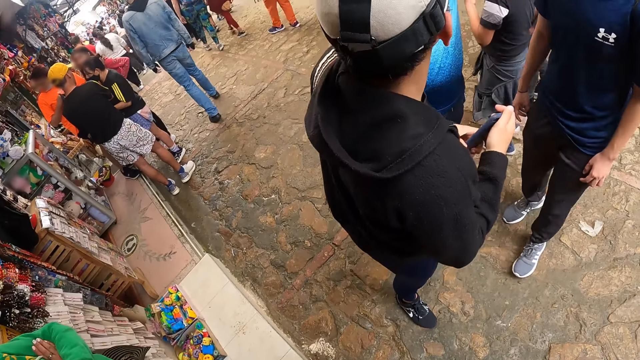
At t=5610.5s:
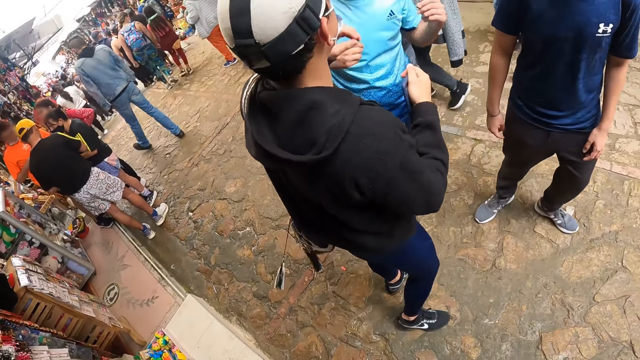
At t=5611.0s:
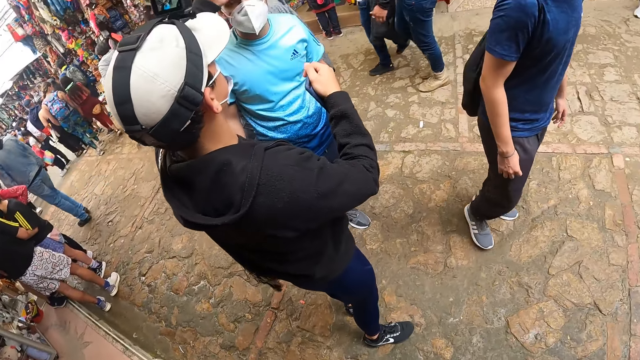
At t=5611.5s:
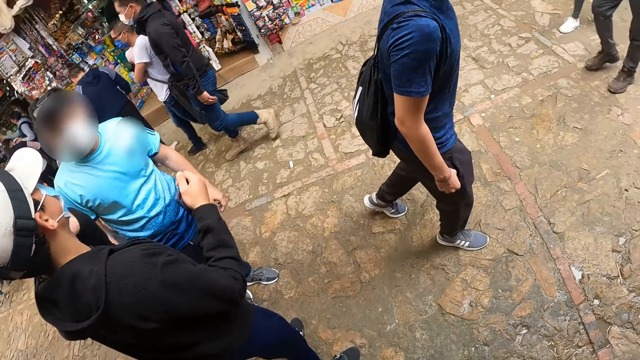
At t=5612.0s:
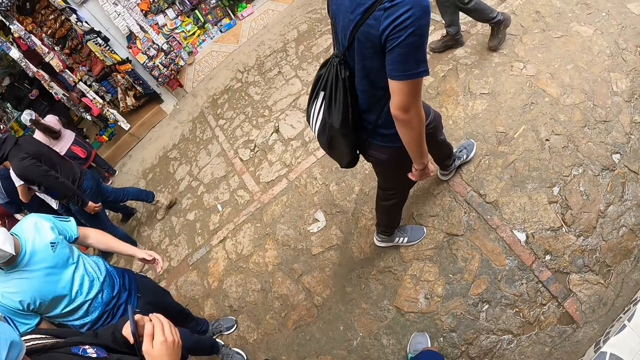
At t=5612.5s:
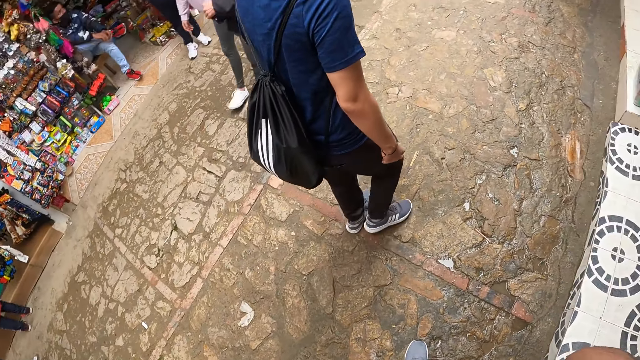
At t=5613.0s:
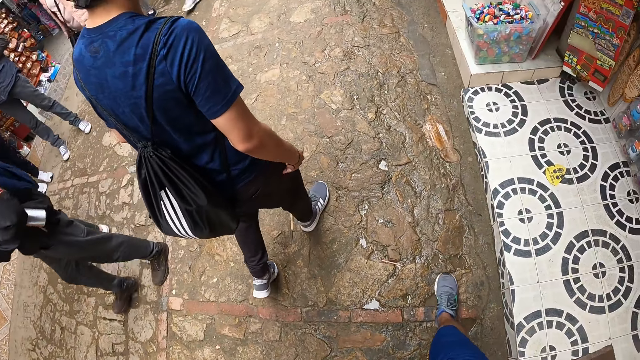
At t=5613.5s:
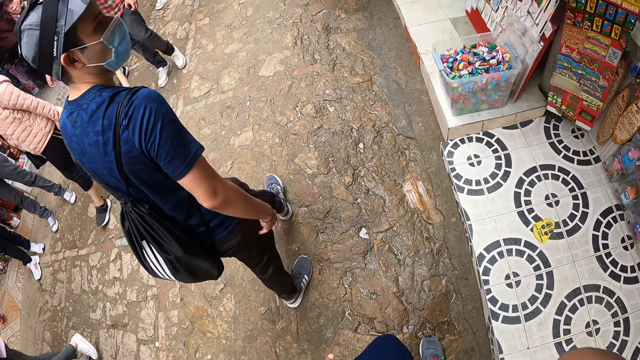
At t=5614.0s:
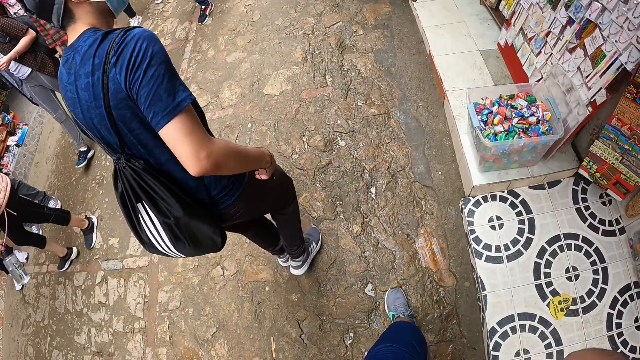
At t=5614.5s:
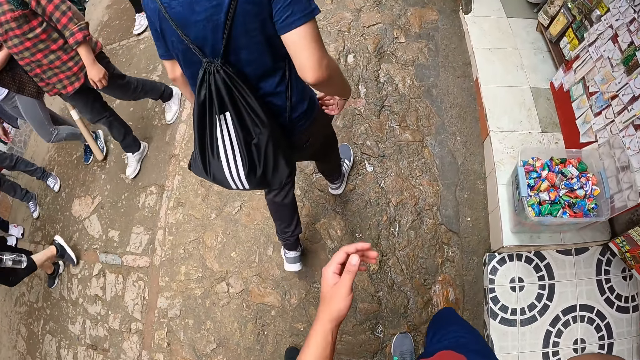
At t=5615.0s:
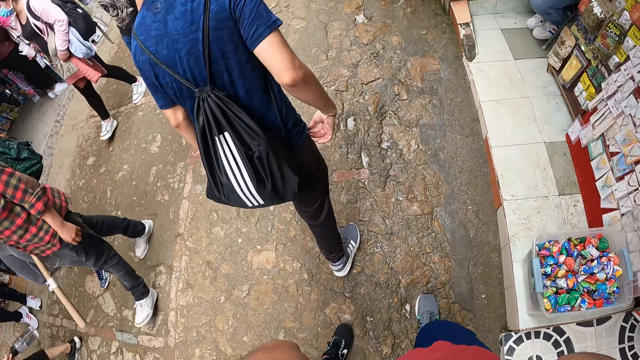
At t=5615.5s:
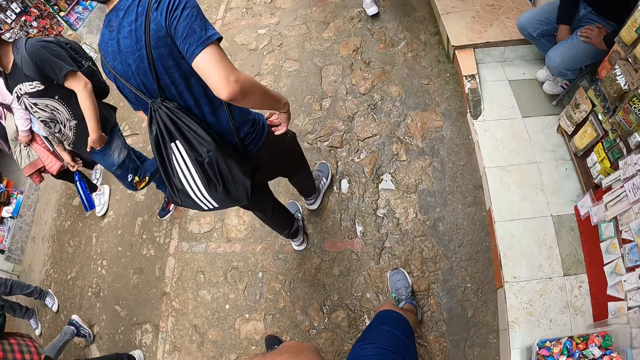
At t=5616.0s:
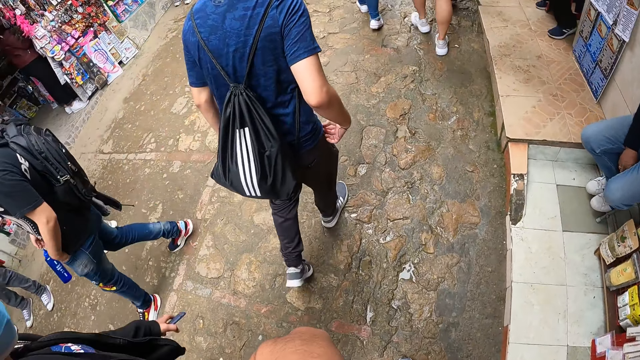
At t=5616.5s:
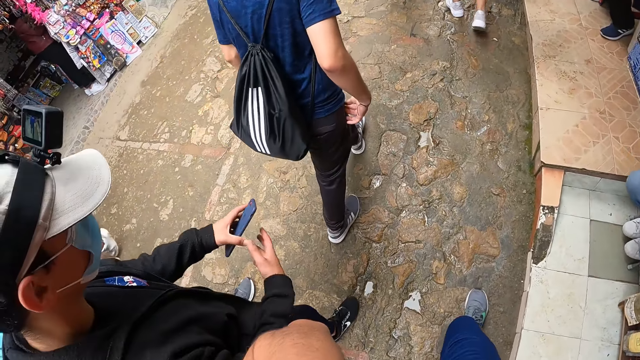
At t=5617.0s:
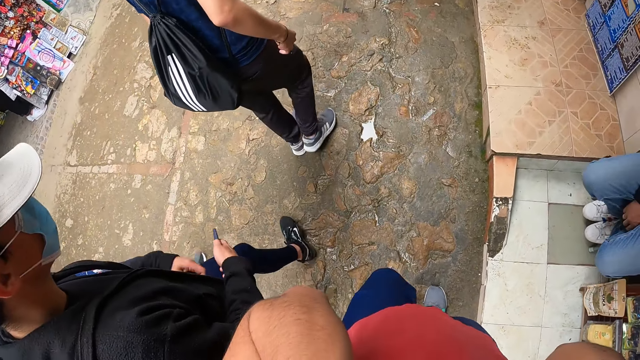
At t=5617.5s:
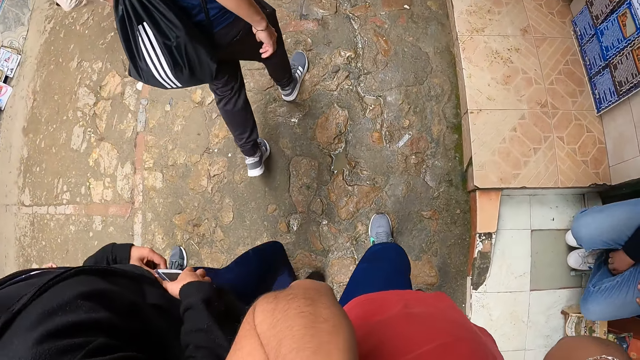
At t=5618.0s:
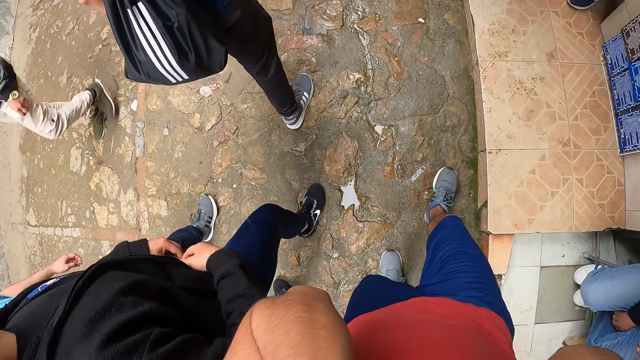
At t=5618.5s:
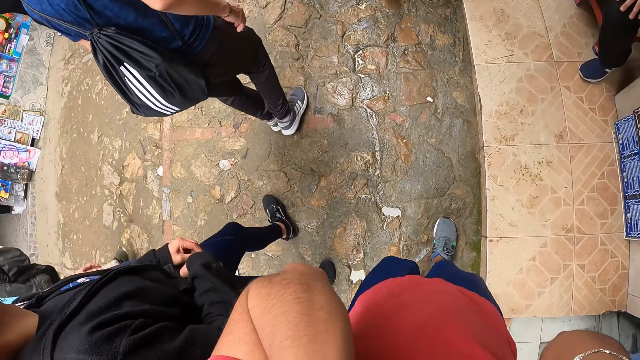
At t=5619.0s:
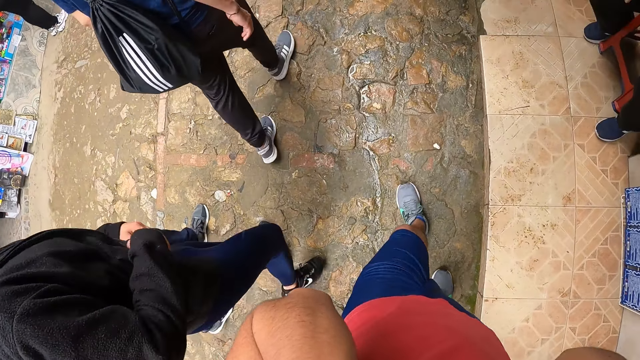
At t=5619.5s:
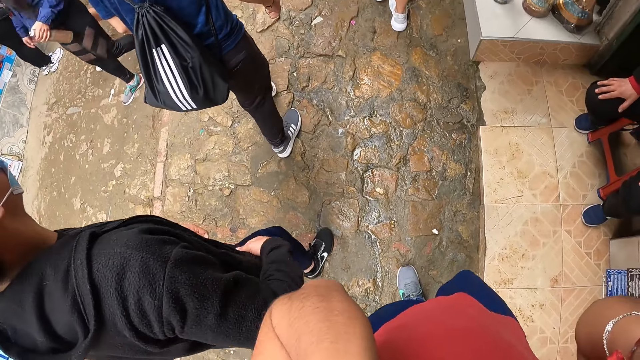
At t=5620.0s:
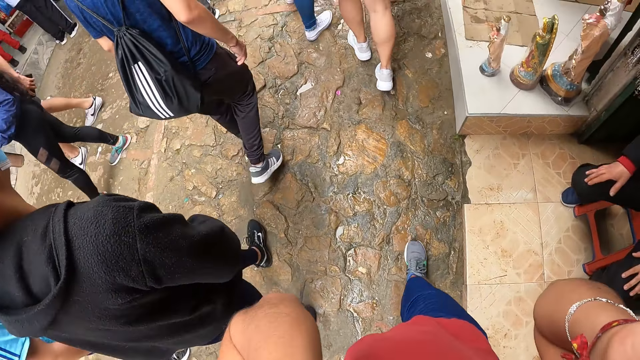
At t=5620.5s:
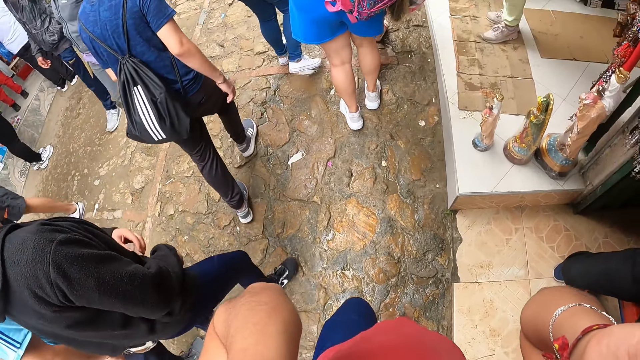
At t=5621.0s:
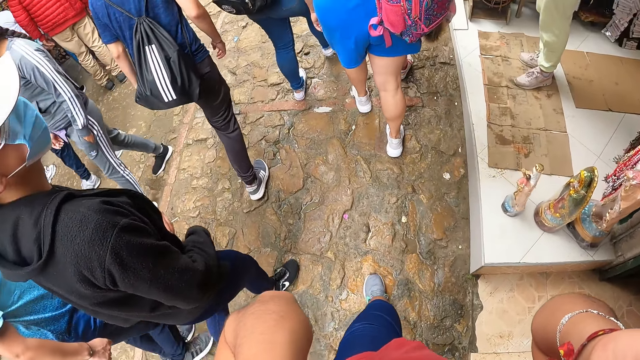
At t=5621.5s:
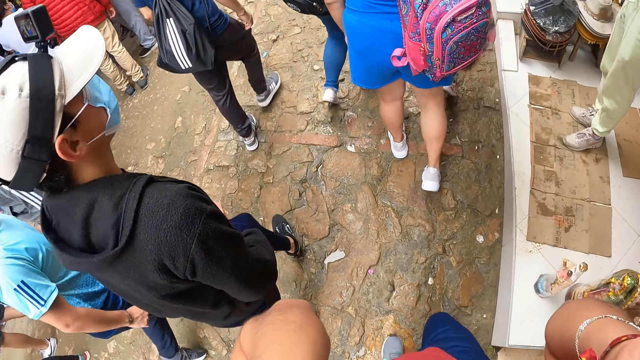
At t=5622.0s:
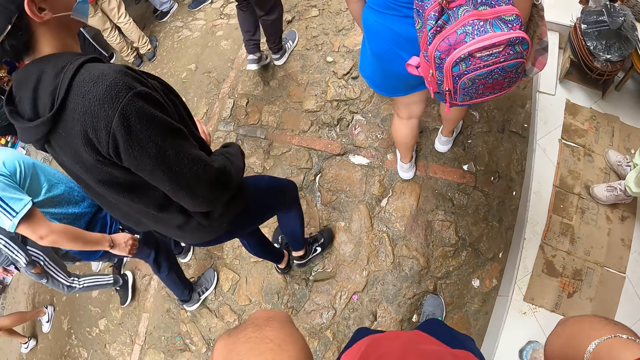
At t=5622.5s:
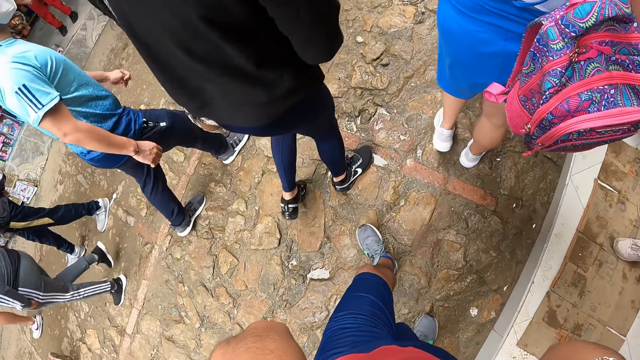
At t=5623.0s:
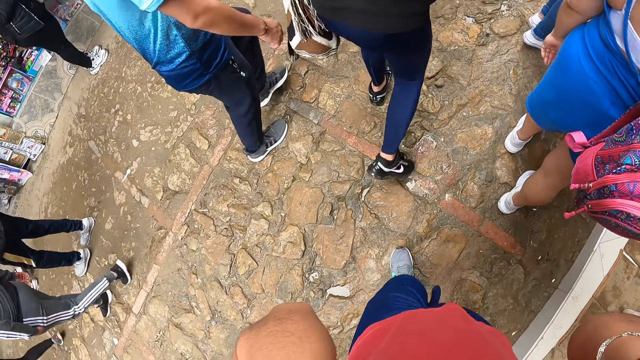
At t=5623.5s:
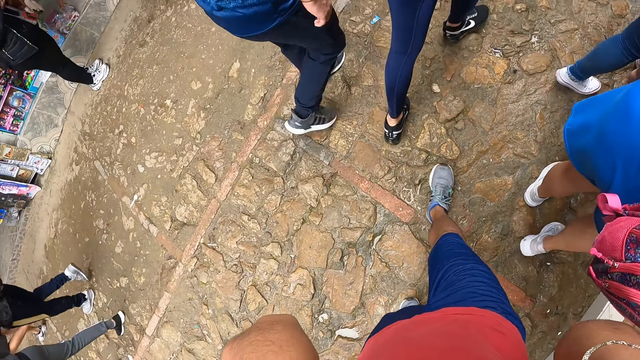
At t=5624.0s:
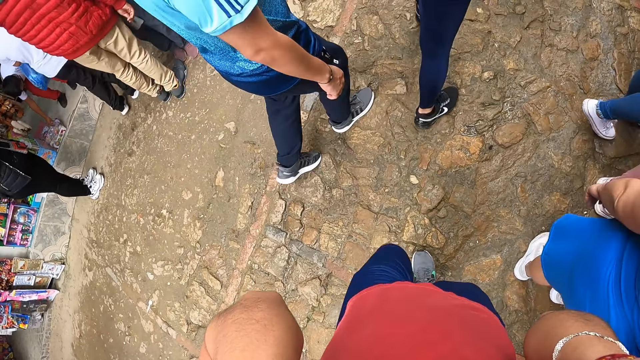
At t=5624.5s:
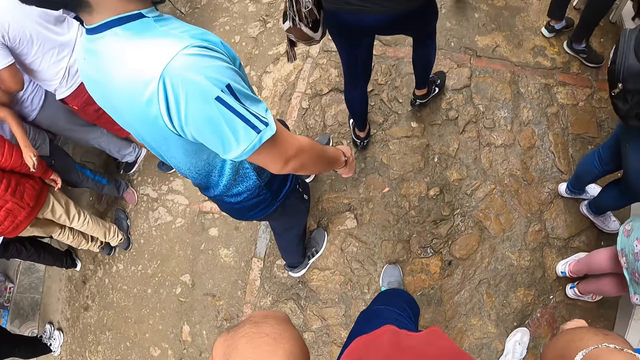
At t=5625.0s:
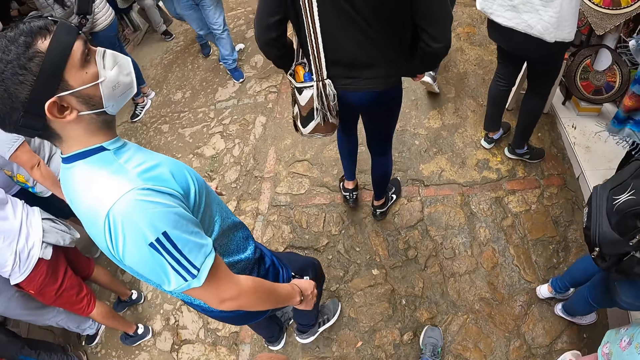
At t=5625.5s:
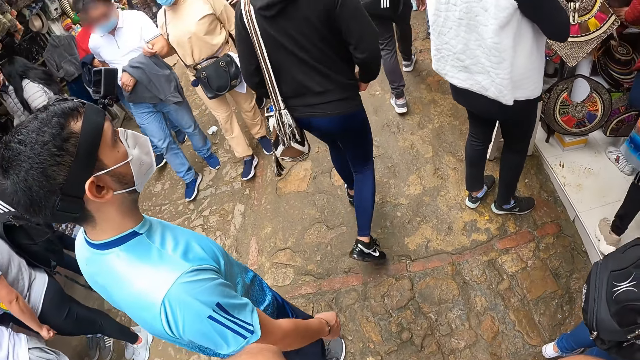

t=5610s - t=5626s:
A man walks on the pavement. The camera wearer walks on the pavement. Another man passes the phone from his left hand to his right hand, and puts the phone inside a trouser pocket with both hands. The other man walks on the pavement. The camera wearer walks on the pavement.

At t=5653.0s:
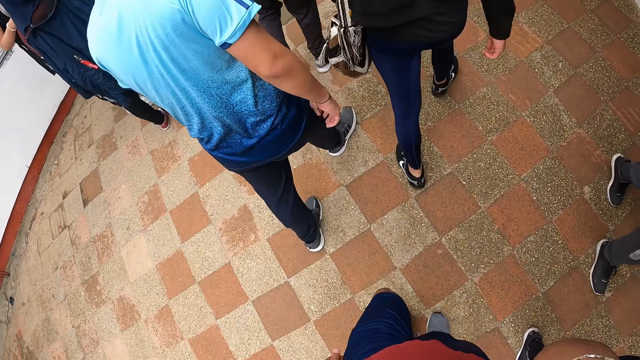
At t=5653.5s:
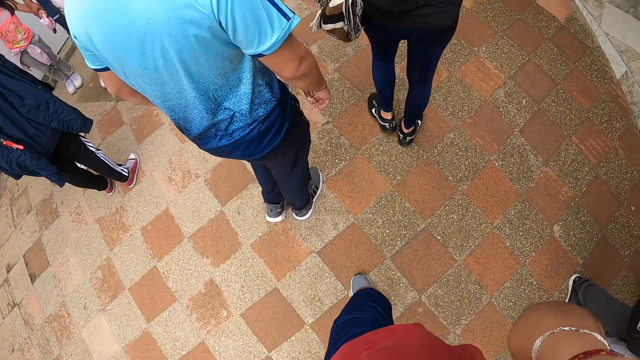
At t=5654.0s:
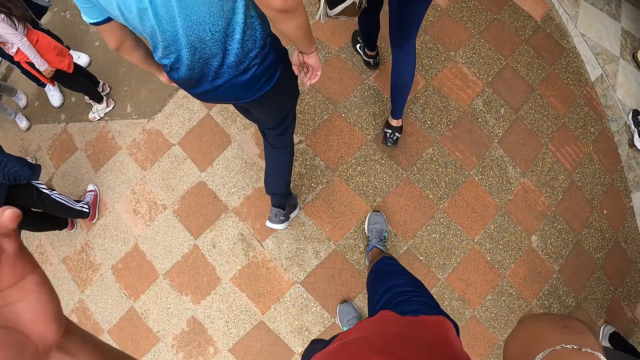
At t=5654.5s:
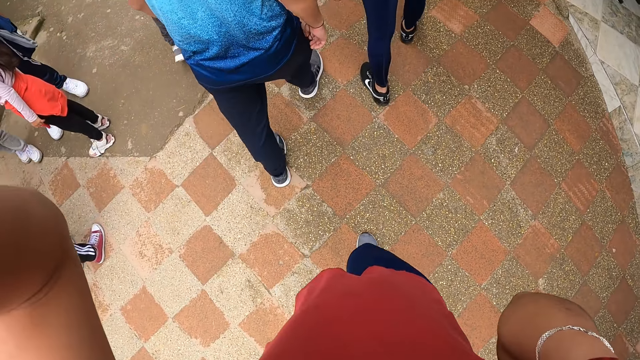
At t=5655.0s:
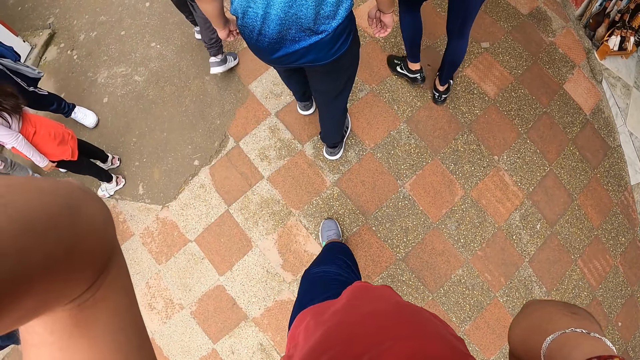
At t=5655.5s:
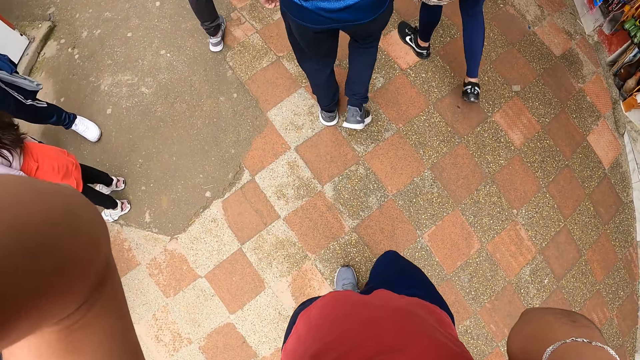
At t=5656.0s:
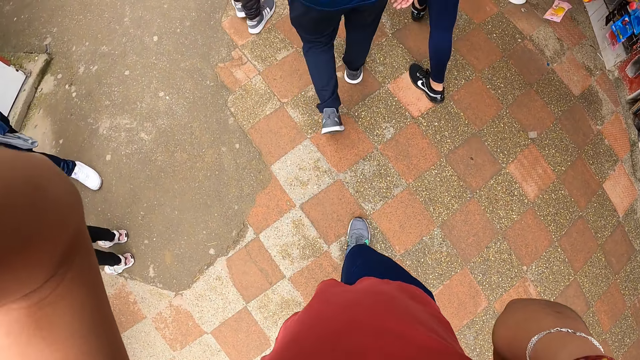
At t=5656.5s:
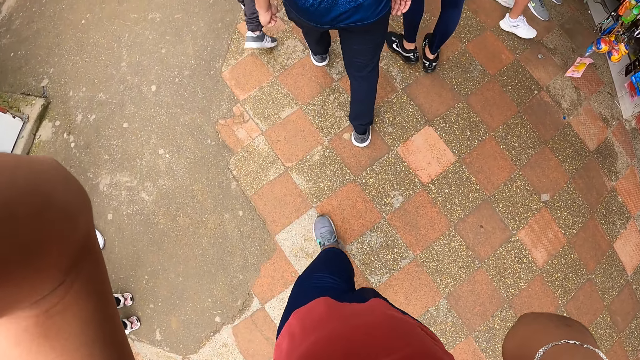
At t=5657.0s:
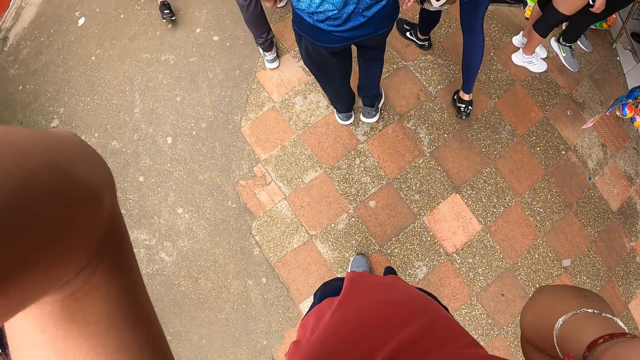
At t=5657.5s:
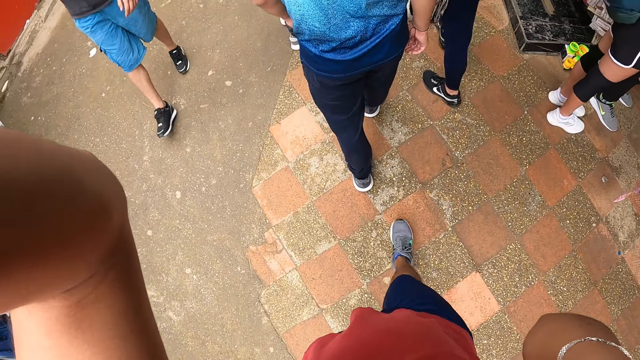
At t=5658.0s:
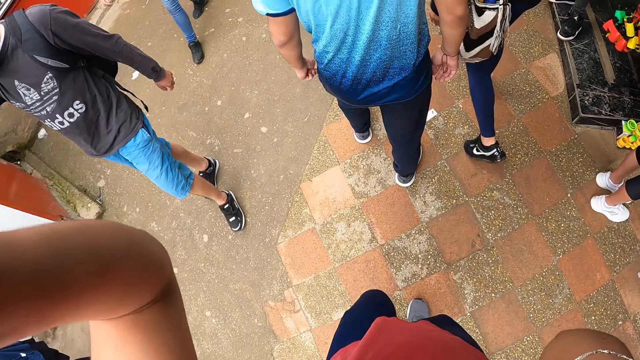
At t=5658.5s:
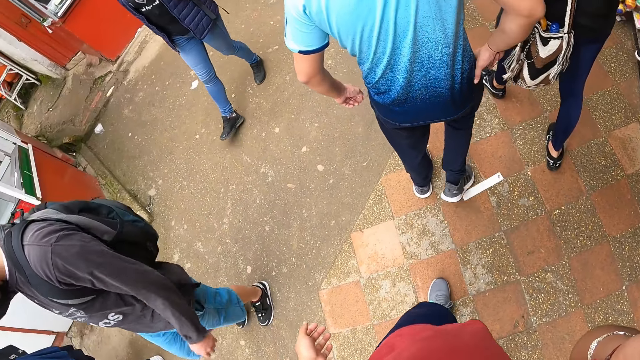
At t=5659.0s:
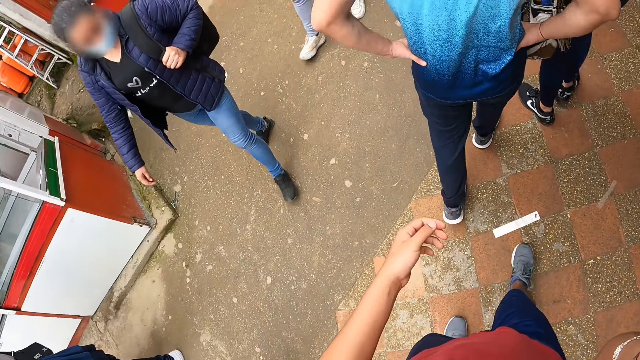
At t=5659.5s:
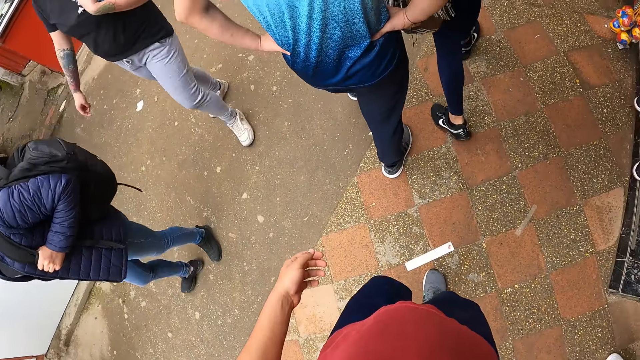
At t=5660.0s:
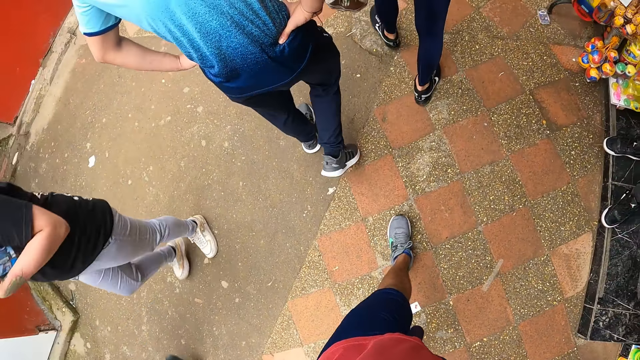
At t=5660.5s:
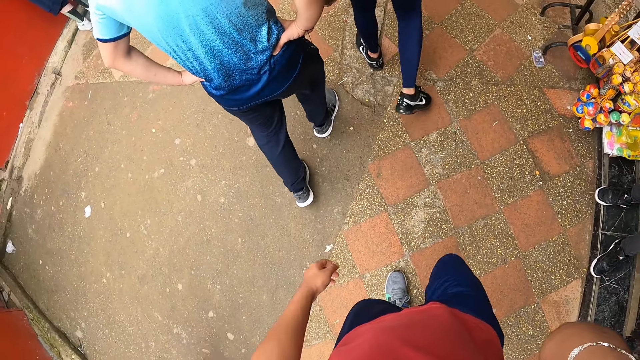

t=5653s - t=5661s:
The camera wearer lifts his hand to his head. He walks on the pavement.
